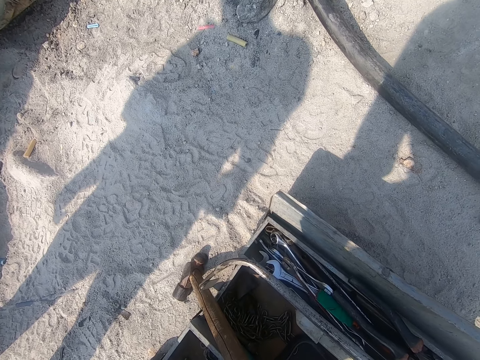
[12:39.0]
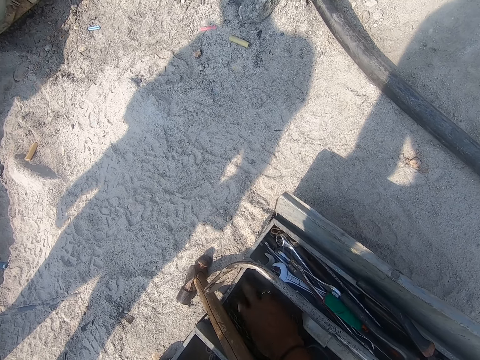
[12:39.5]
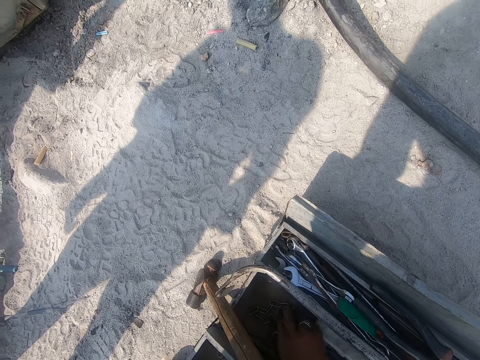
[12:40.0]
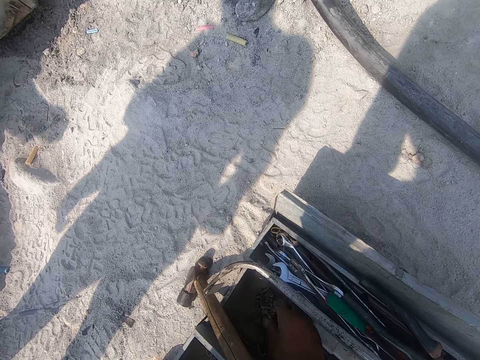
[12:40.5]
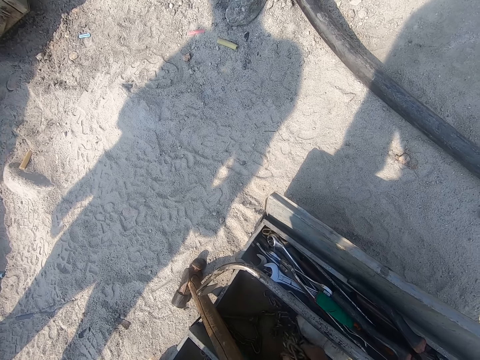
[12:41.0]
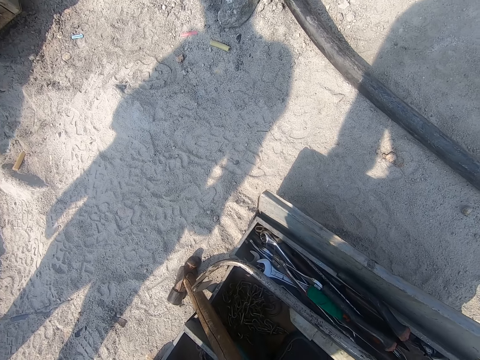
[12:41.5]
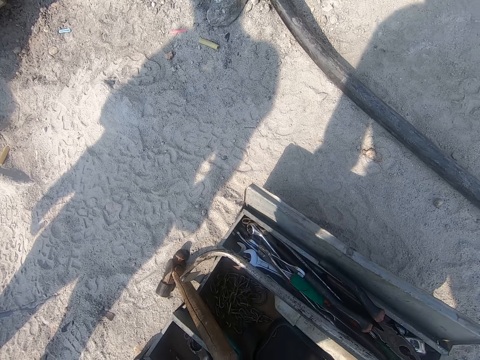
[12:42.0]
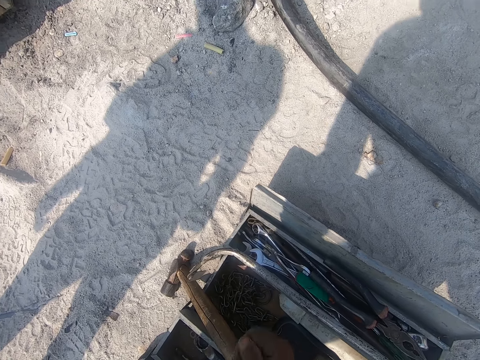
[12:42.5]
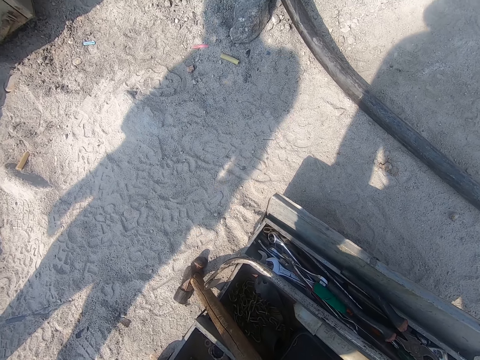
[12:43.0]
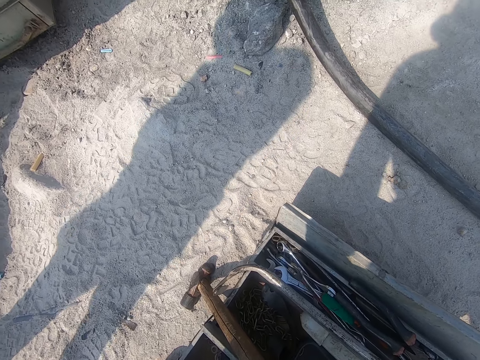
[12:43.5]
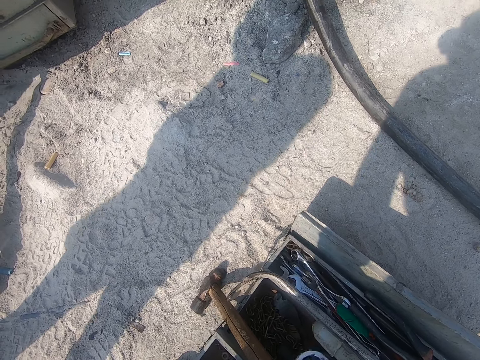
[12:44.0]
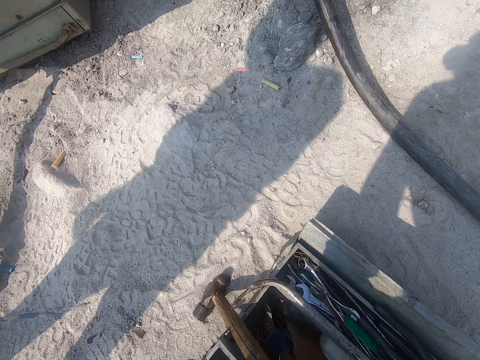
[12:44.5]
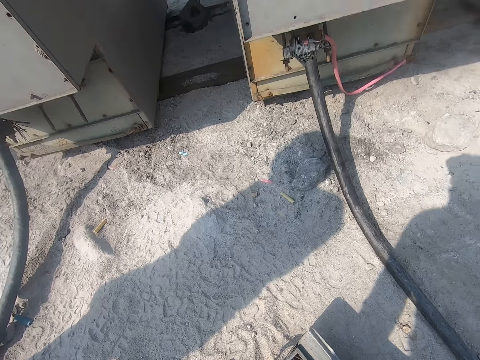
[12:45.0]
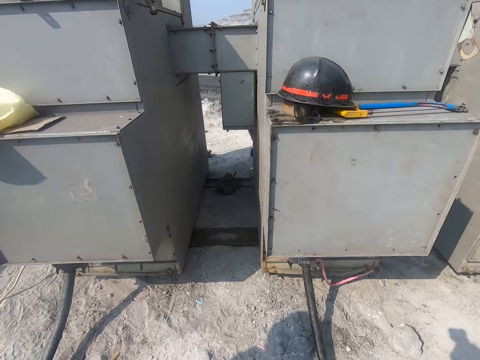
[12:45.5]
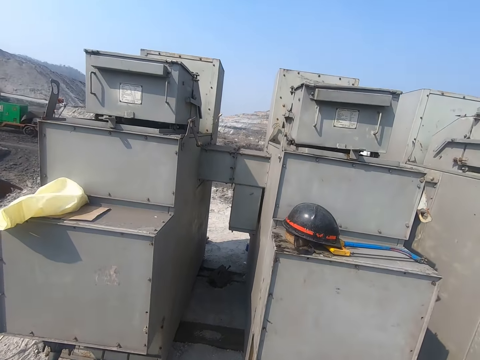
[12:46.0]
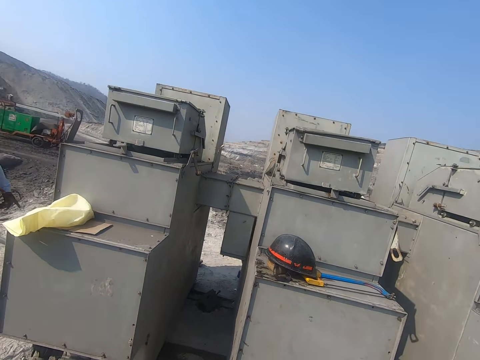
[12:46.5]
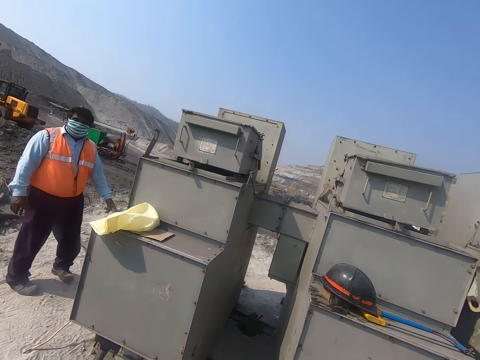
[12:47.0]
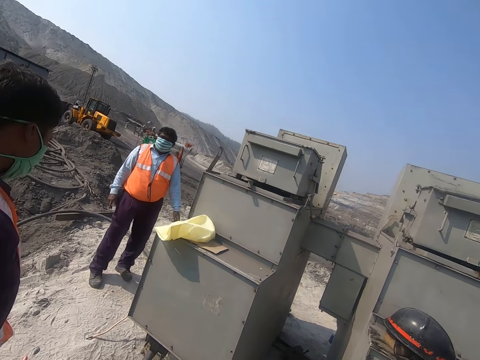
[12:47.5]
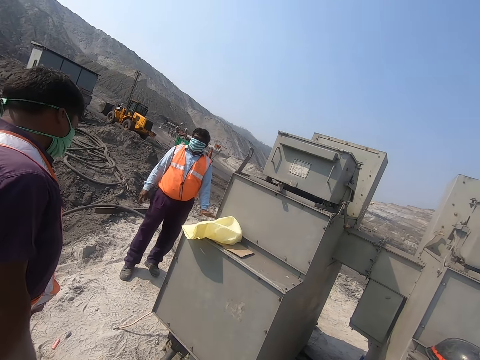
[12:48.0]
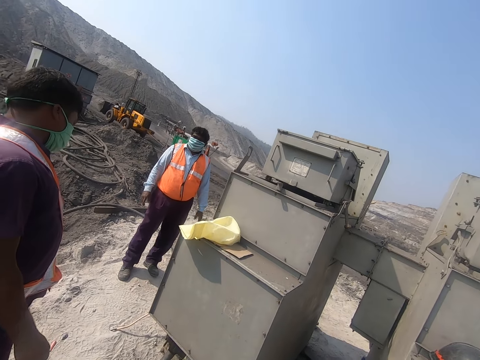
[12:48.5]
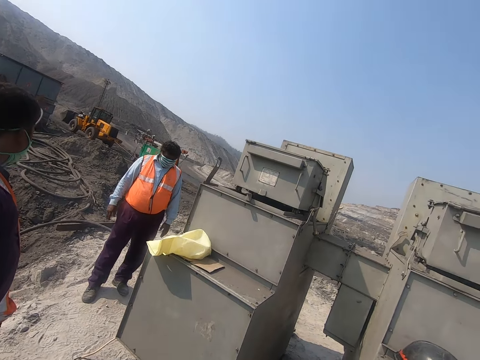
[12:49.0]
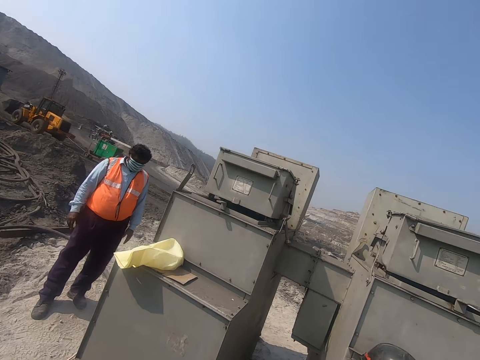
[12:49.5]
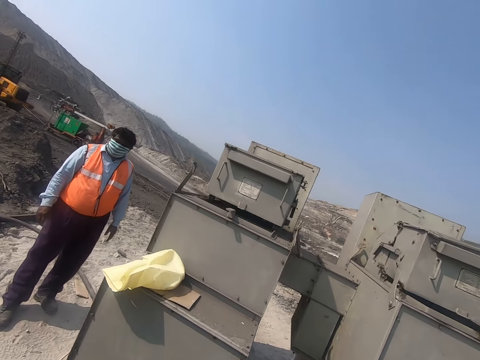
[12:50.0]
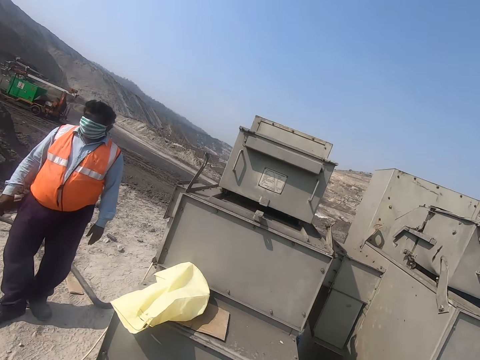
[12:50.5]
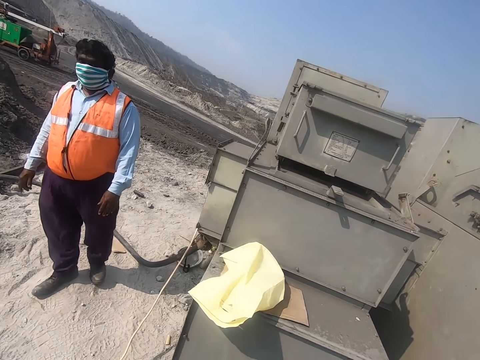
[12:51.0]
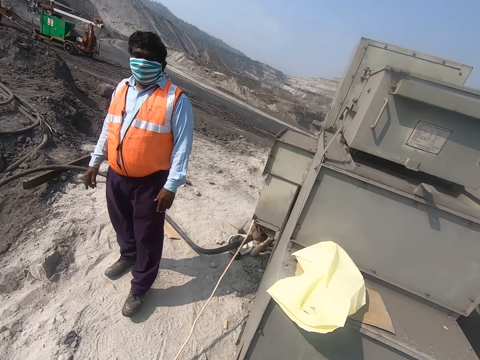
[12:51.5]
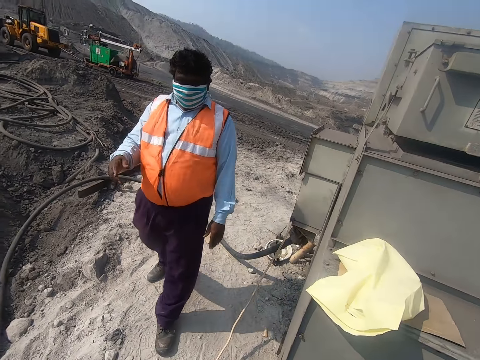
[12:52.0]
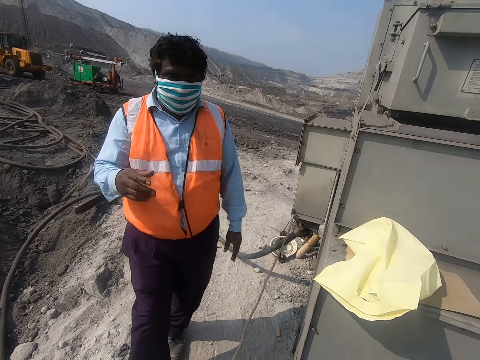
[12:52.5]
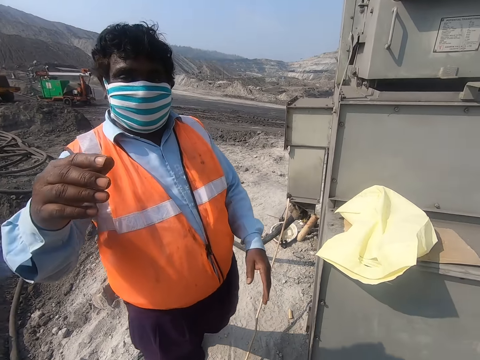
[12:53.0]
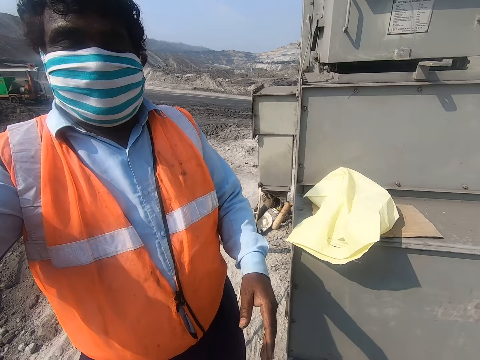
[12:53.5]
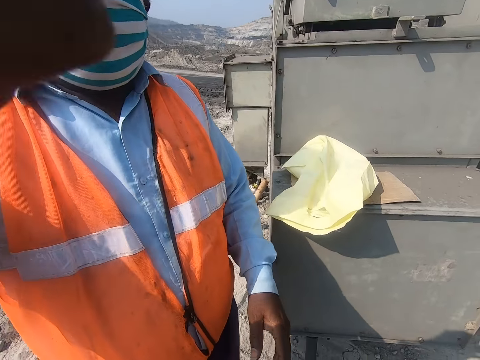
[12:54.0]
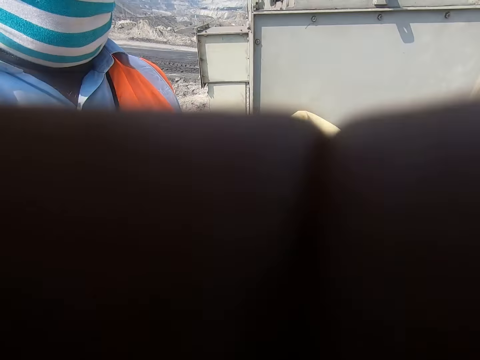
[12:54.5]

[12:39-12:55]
The camera wearer lifts a chain and puts the chain in the toolbox. They put the tool in the toolbox. They look at a man and another man. They walk on the ground. They speak to a man. The man interacts with the camera wearer.
